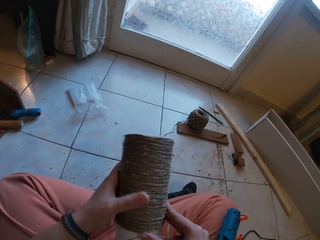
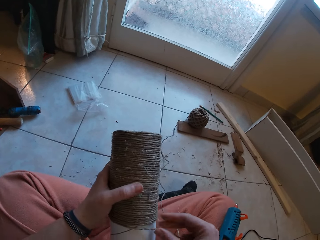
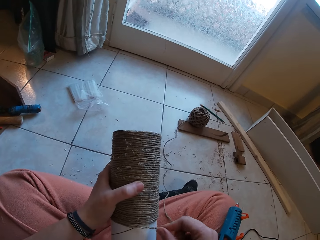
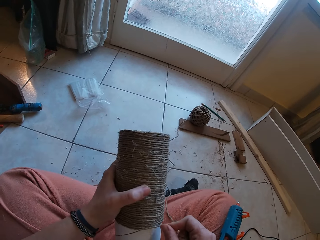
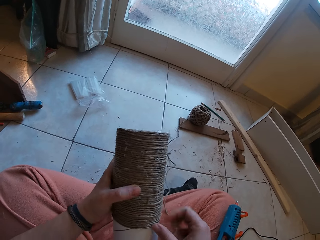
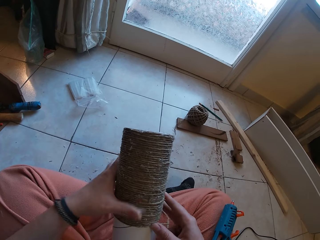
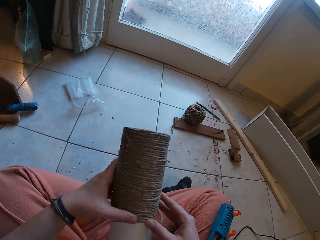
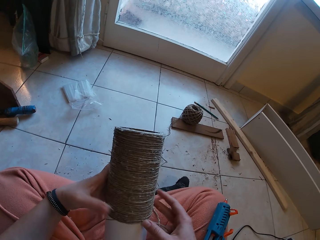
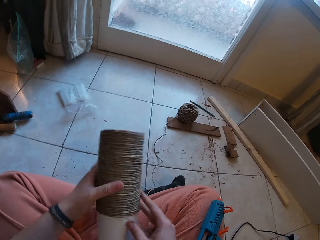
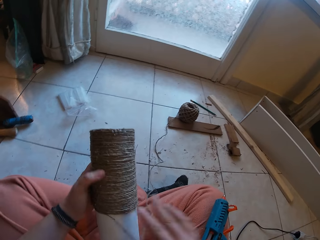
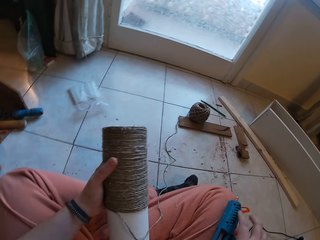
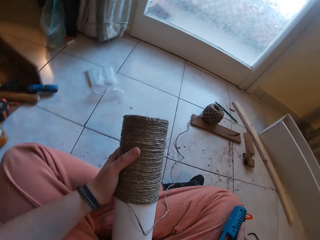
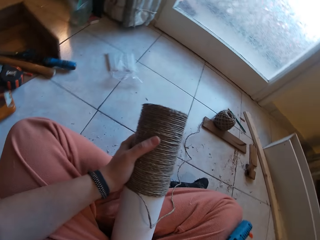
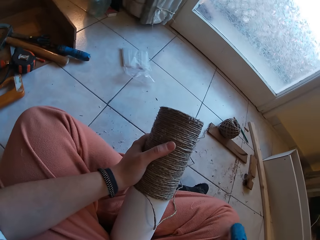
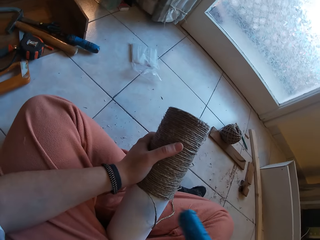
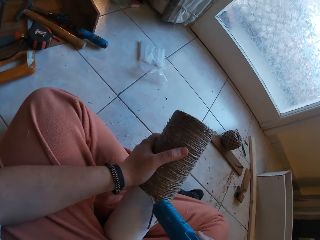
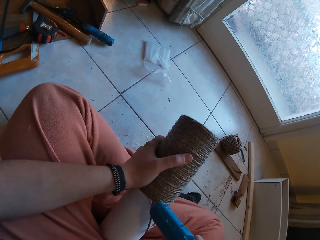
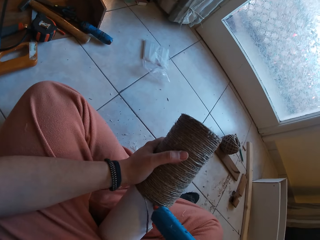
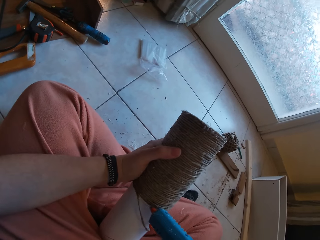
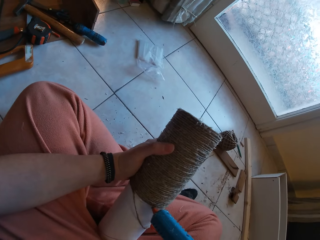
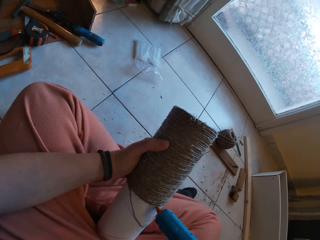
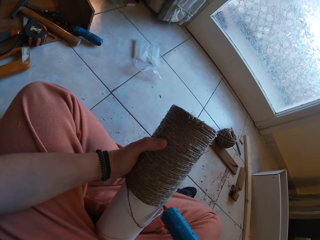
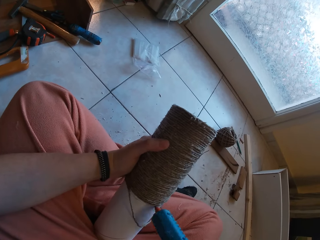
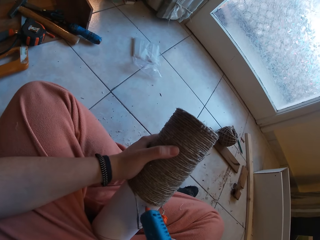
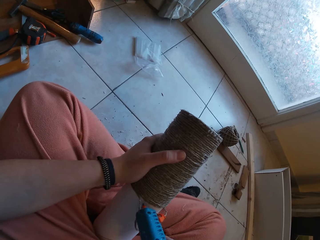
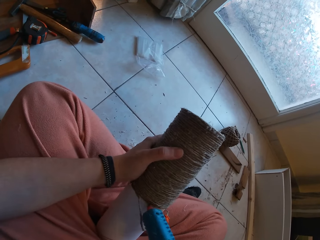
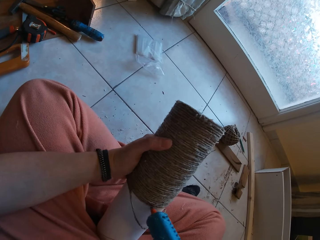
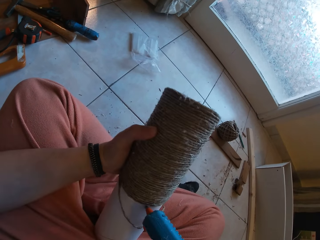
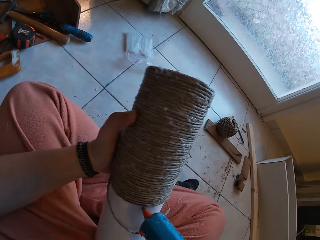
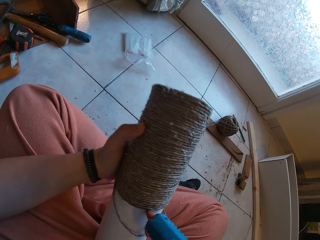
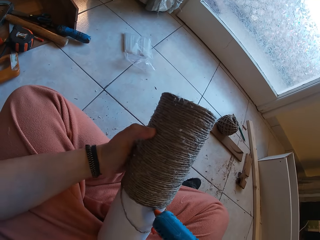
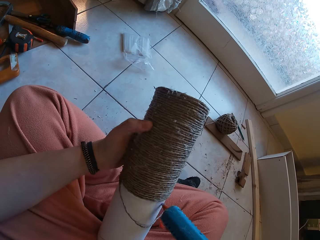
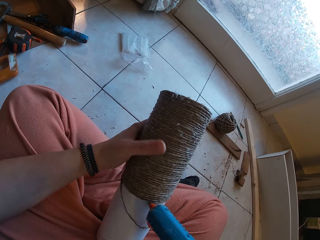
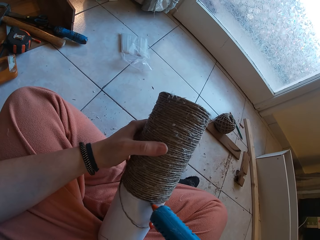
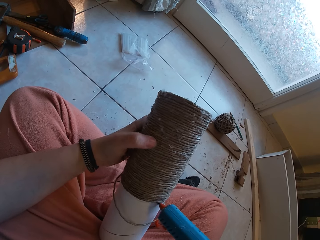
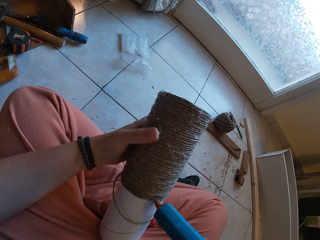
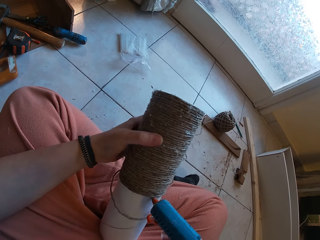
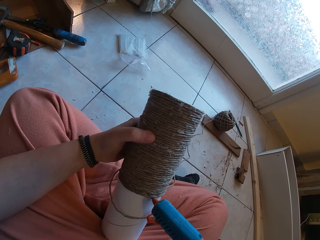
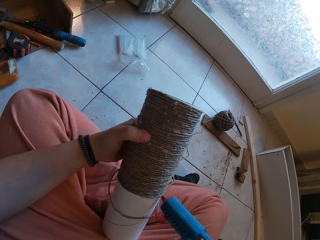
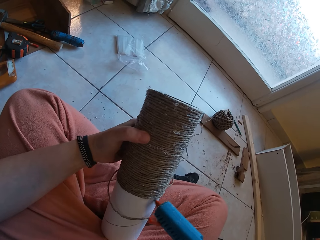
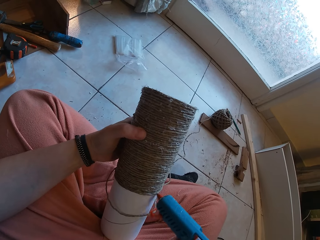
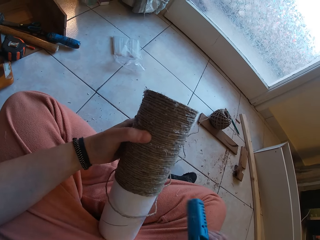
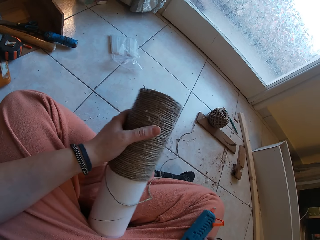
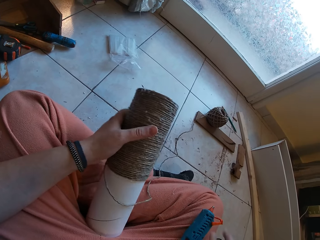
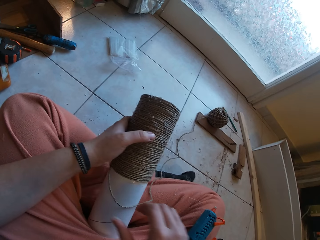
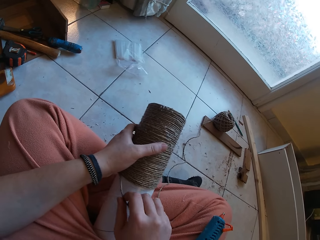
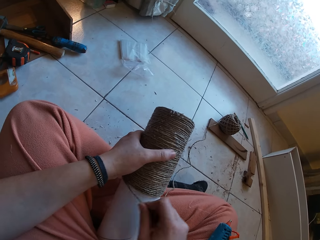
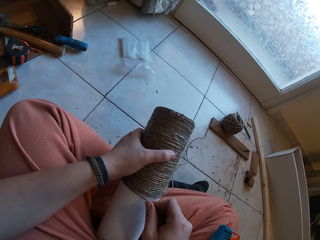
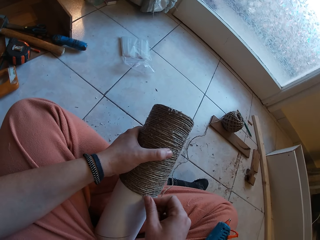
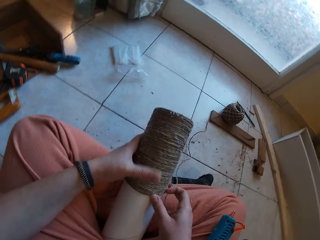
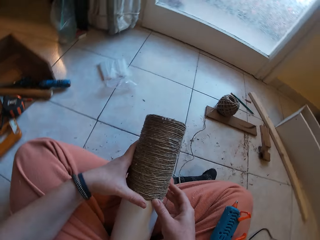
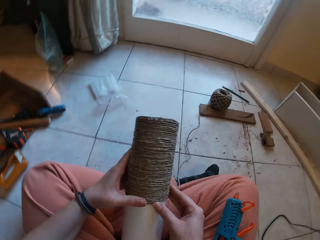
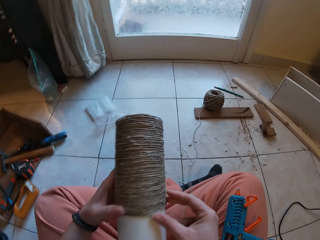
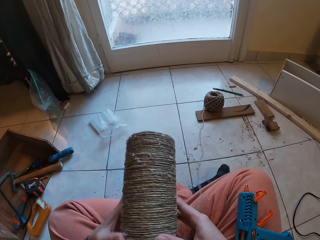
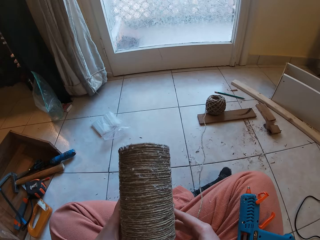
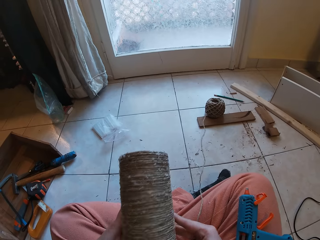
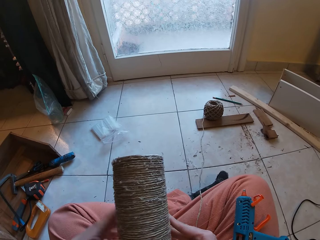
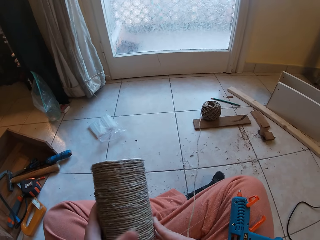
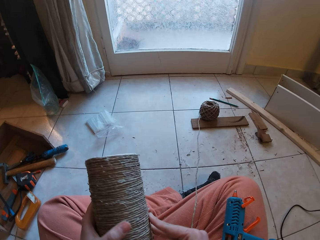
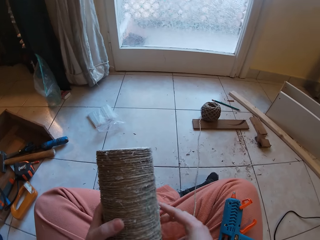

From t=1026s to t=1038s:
The camera wearer picks up the glue gun from his right leg with his right hand. He applies glue from the glue gun in his right hand to the cardboard tube in his left hand. He drops the glue gun on his right leg. He wraps the rope around the cardboard tube with his right hand.

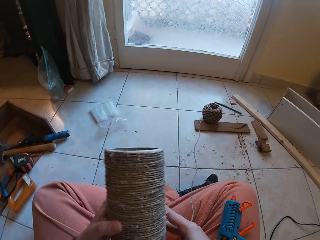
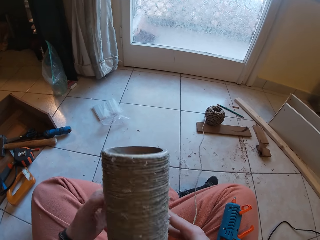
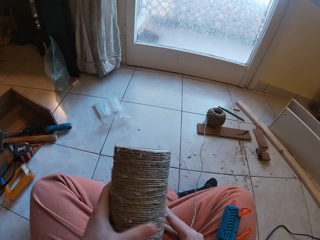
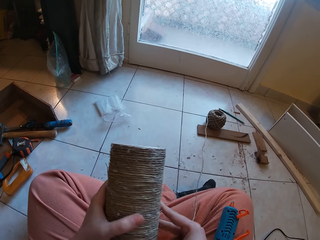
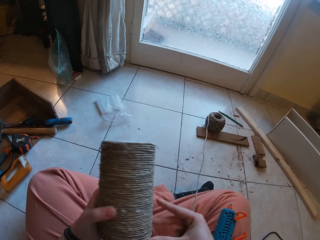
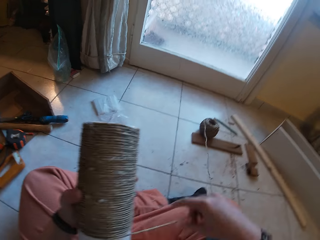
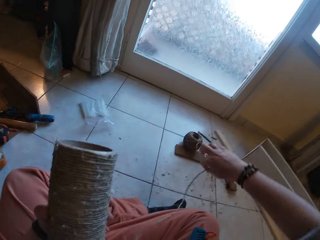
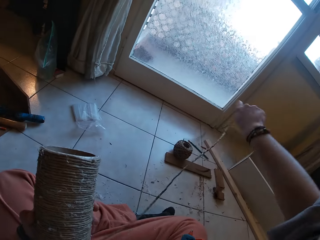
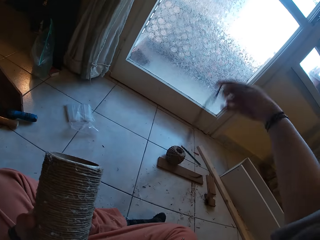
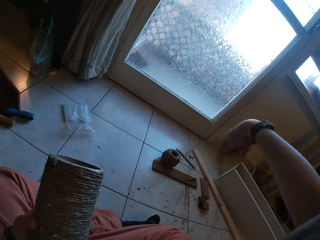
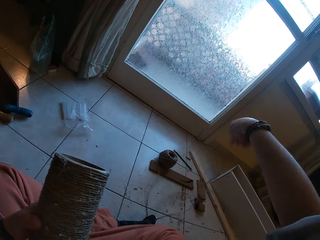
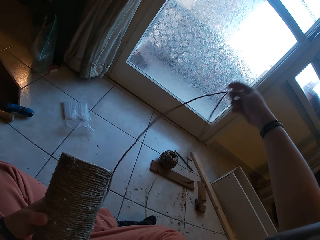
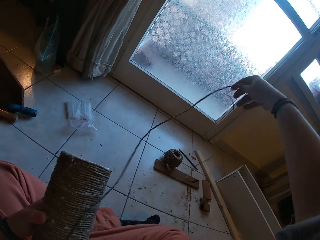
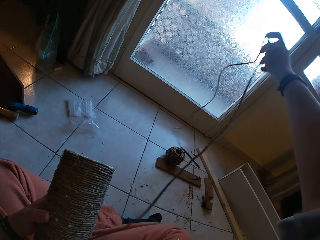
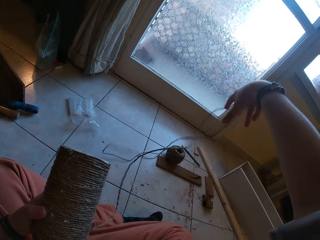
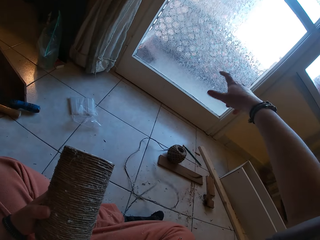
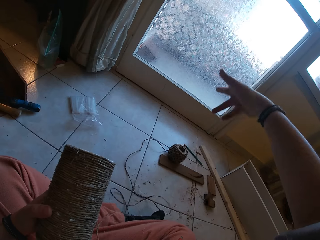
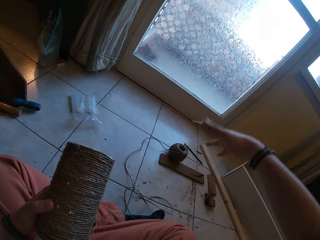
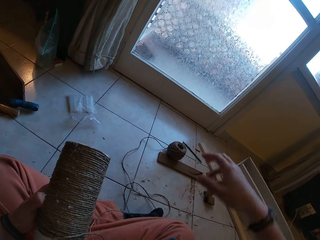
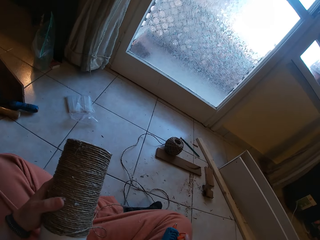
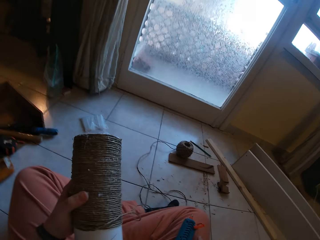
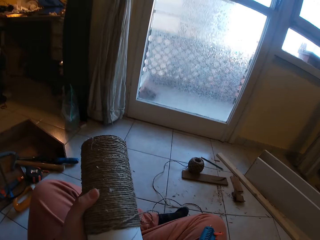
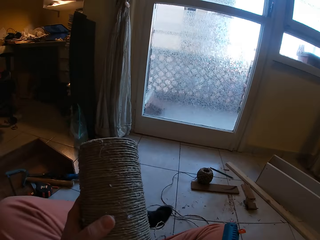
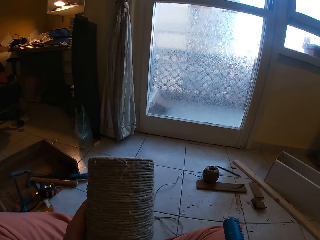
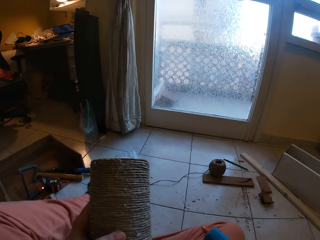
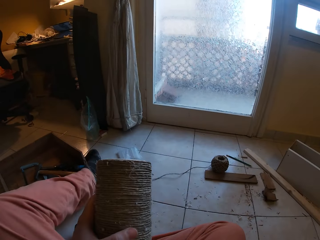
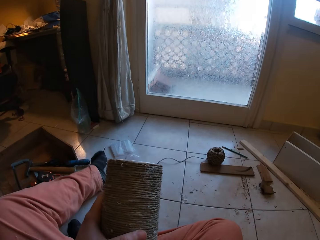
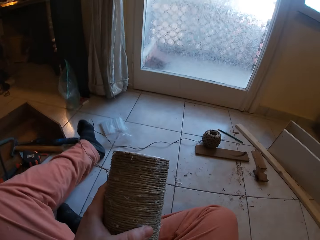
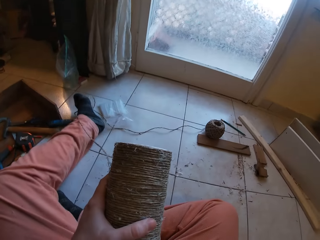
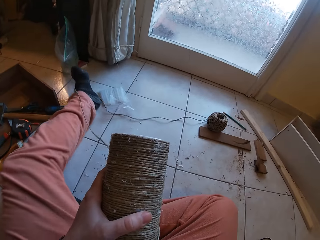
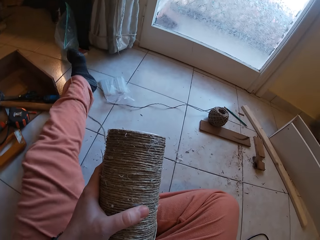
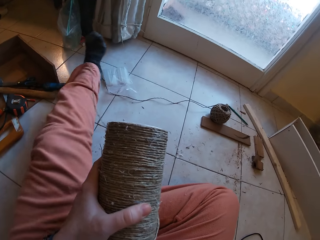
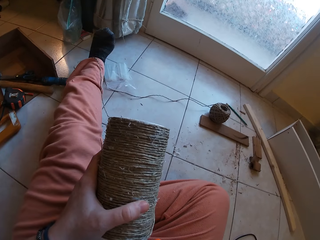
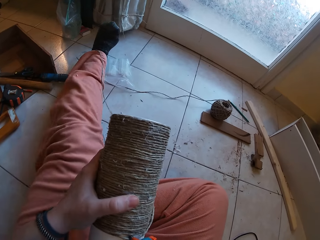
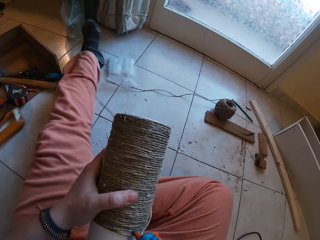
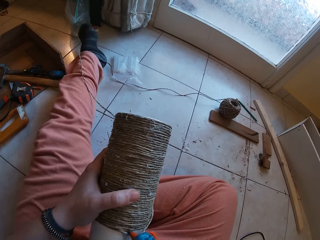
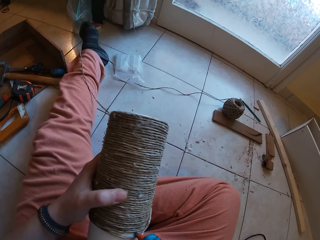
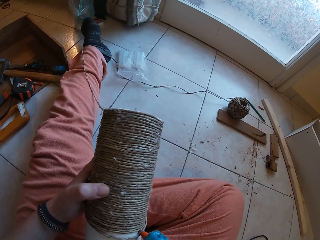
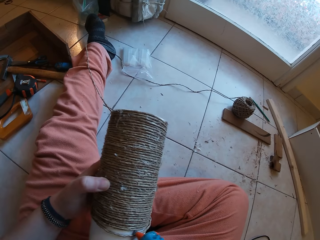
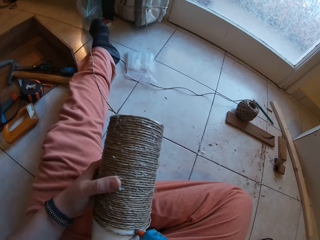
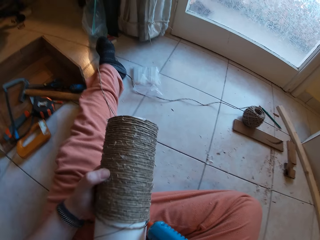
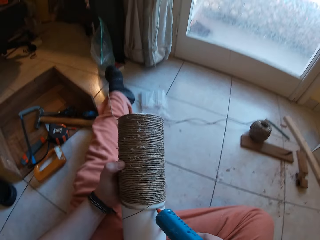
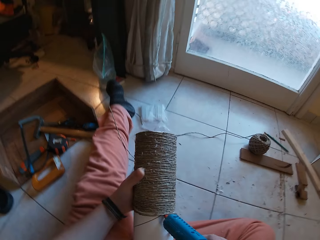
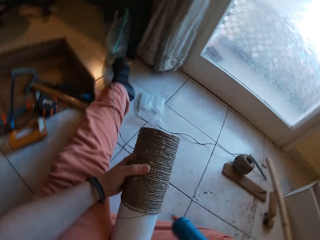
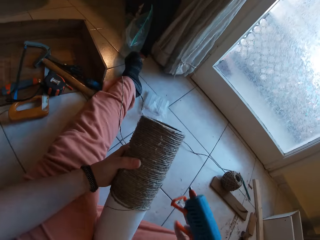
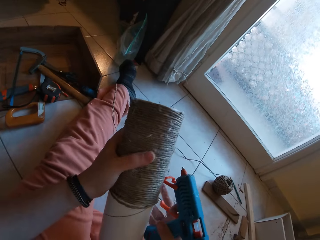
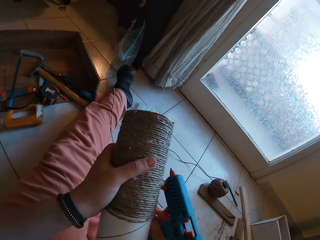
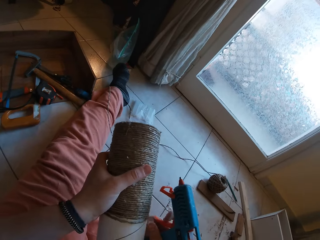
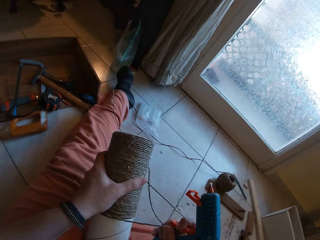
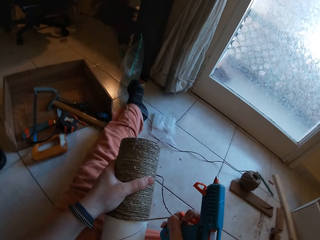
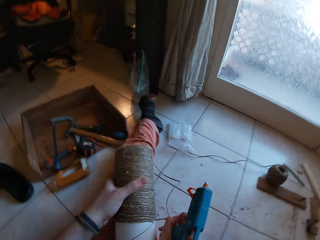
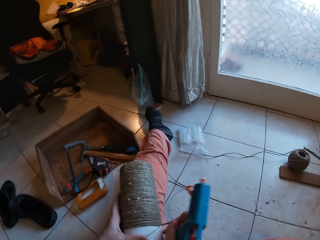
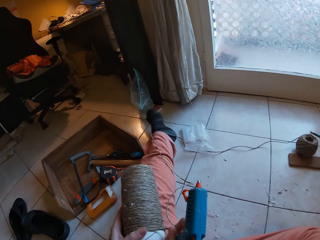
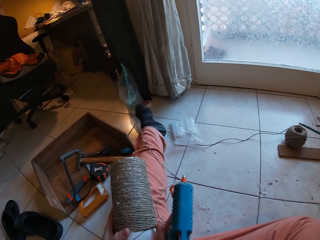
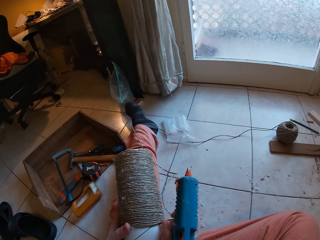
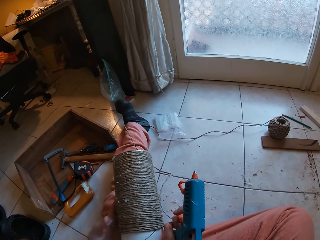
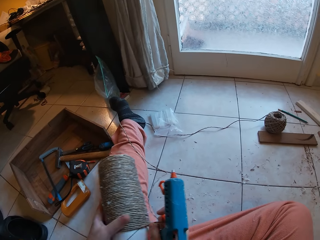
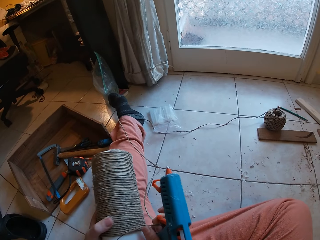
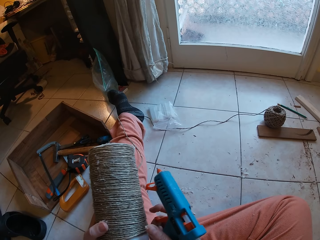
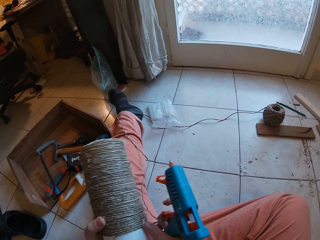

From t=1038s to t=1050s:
The camera wearer pulls the string on the floor. He adjusts the rope with his right hand. He applies glue from the glue gun in his right hand to the cardboard tube in his left hand. He picks up the glue gun on the floor. He wraps the rope around the cardboard tube with his right hand.
